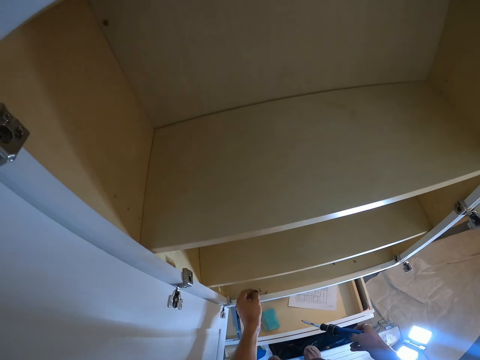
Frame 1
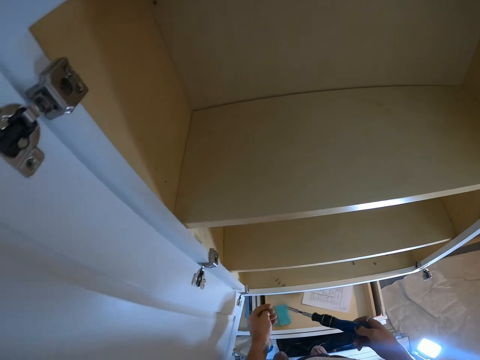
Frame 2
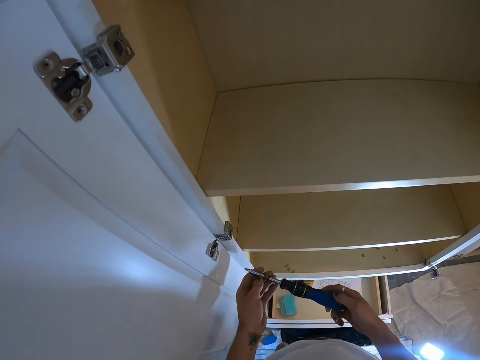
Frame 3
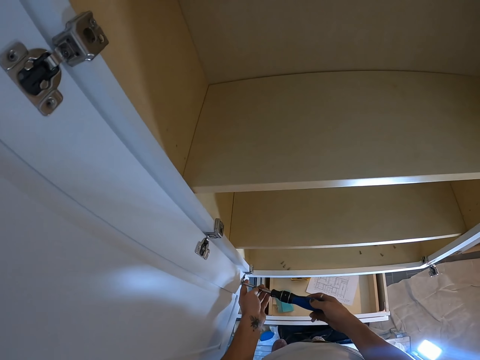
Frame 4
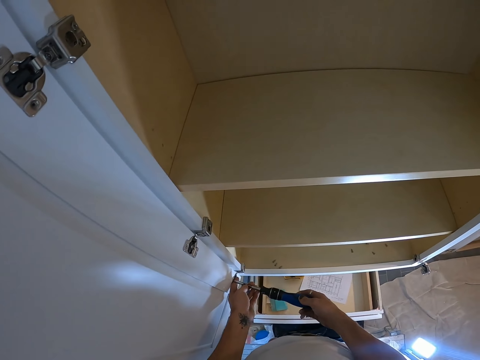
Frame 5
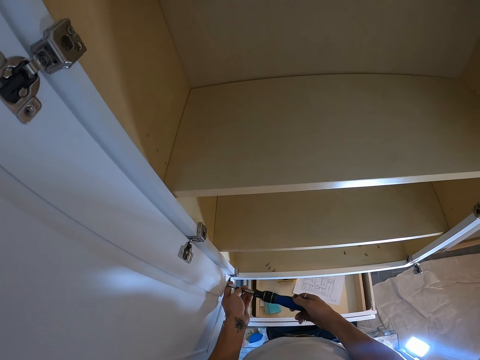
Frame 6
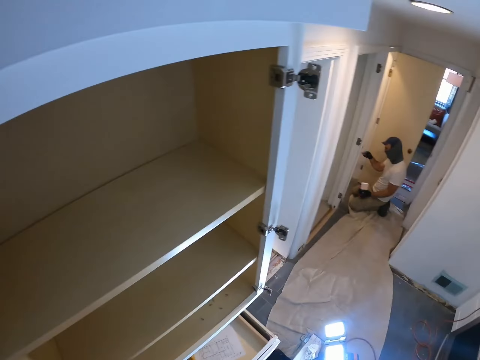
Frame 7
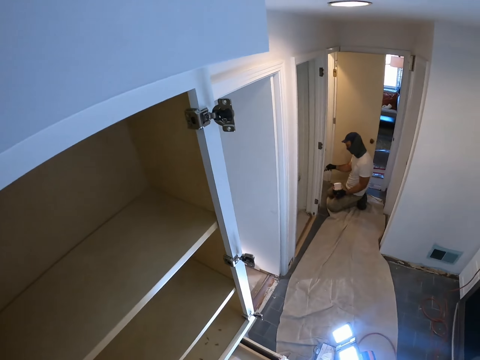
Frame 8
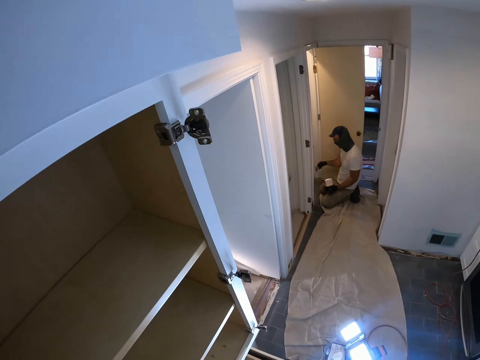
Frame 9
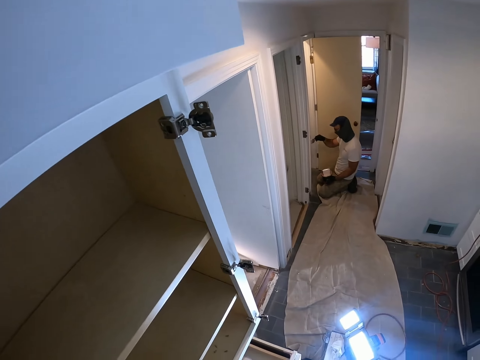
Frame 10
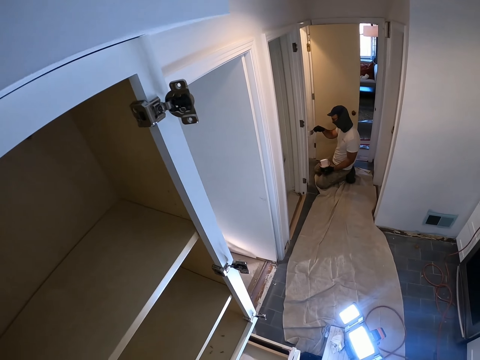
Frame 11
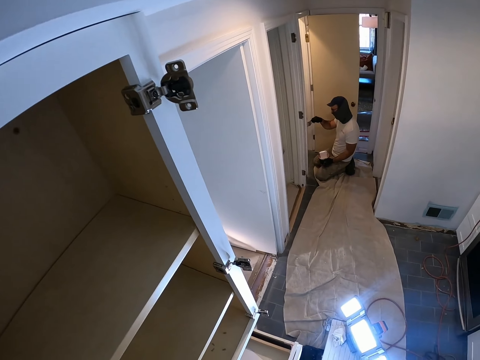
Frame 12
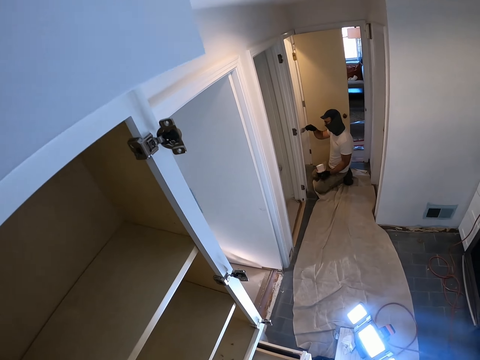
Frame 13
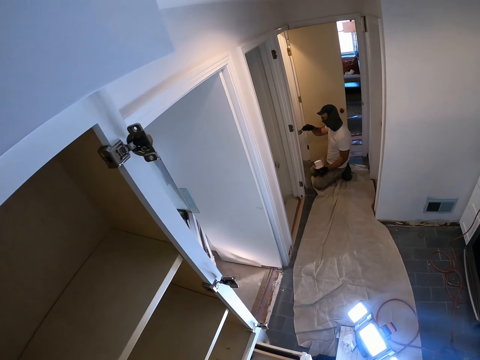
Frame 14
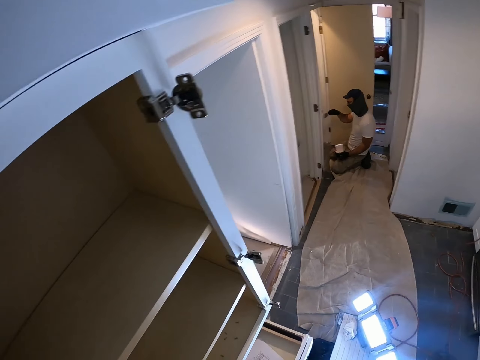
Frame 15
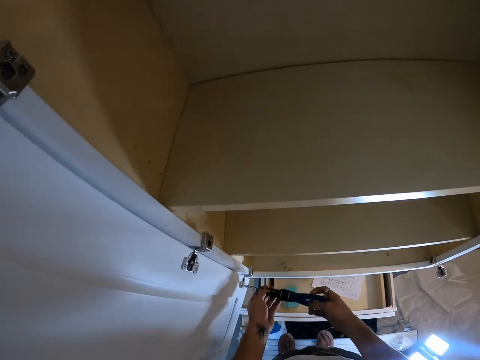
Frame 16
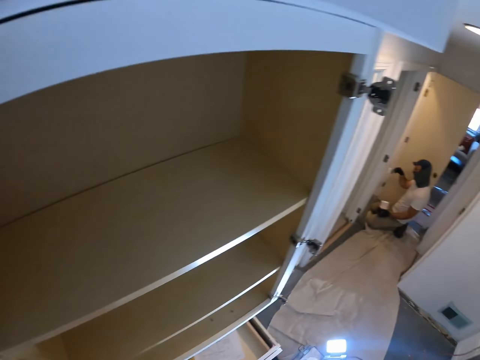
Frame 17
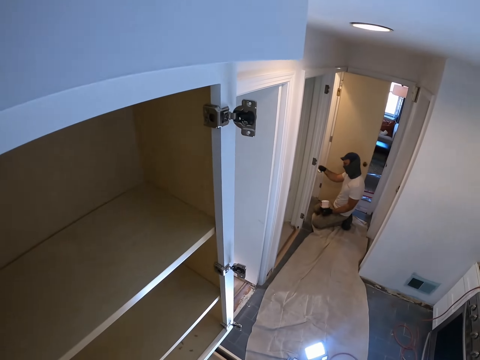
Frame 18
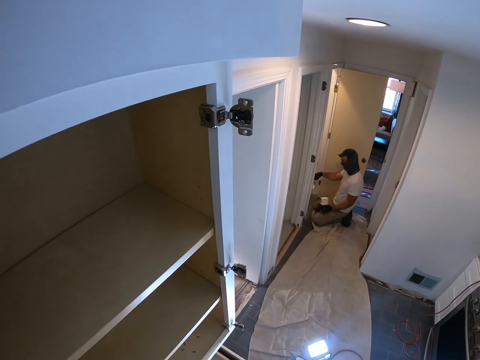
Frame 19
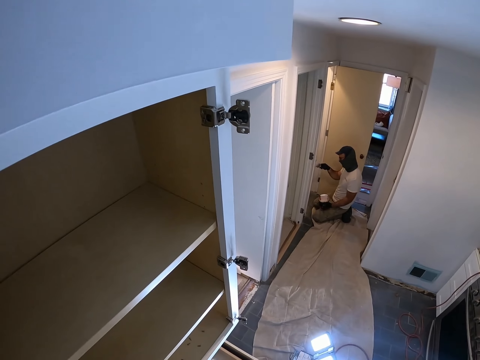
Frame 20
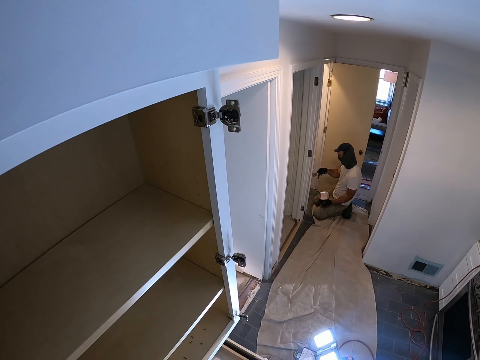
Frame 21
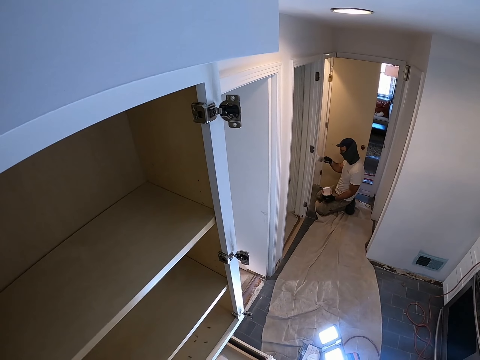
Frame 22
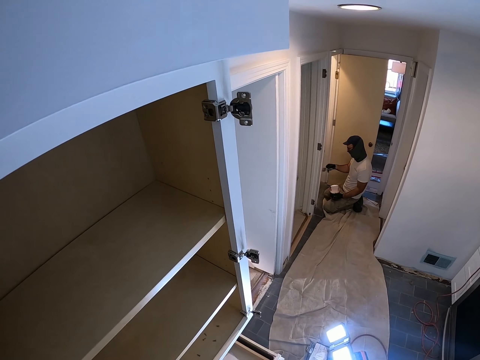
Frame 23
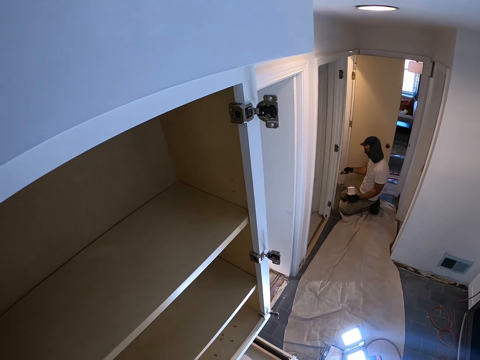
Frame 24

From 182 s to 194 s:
The camera wearer puts the screw in the cabinet. They hold the screwdriver with both hands. They put the screwdriver in a screw. They loosen the screw with the screwdriver. They look around.

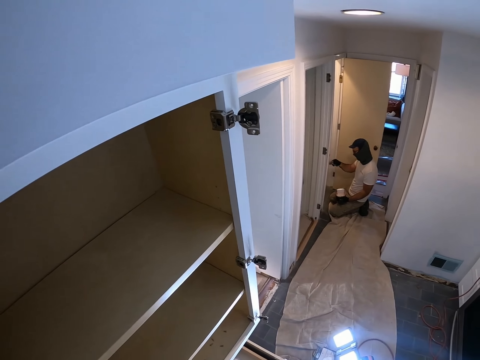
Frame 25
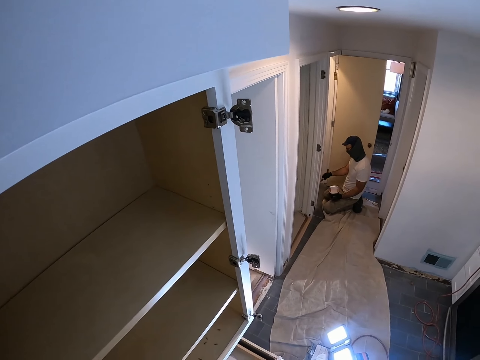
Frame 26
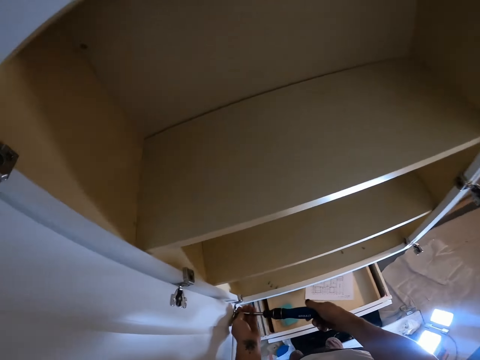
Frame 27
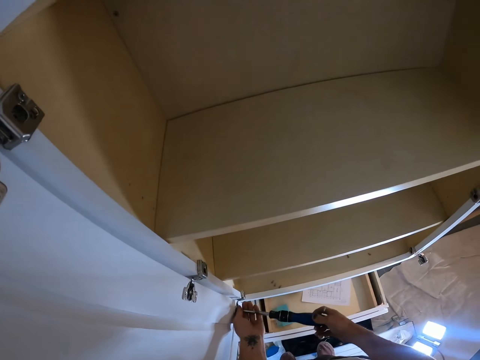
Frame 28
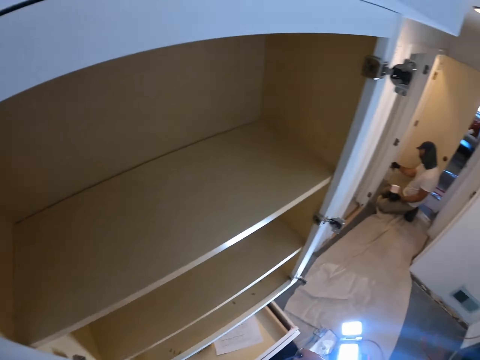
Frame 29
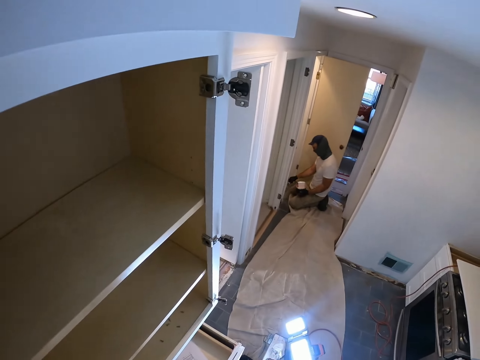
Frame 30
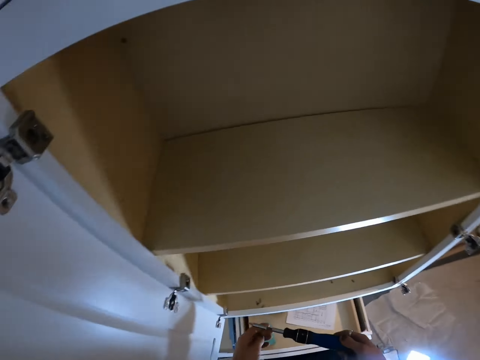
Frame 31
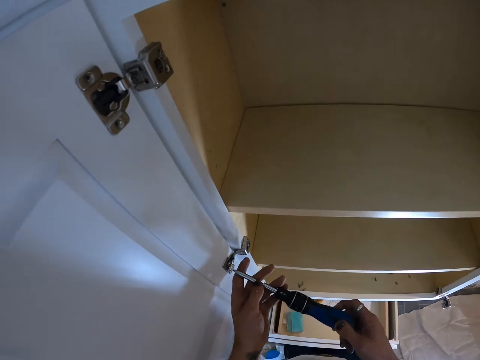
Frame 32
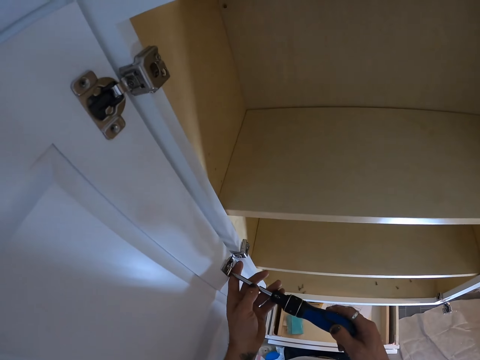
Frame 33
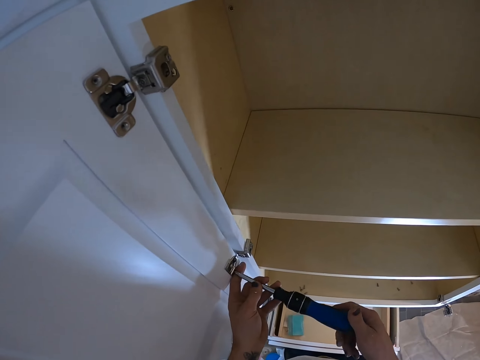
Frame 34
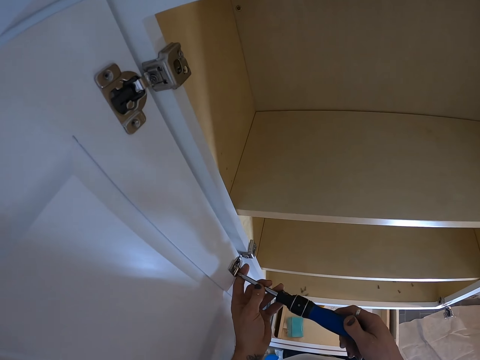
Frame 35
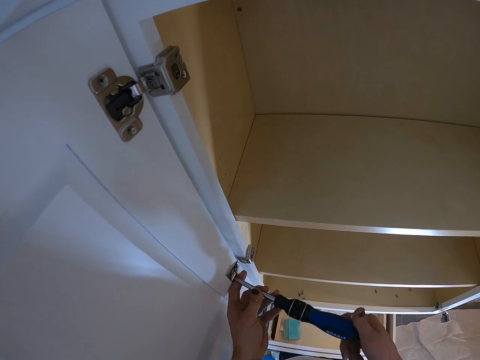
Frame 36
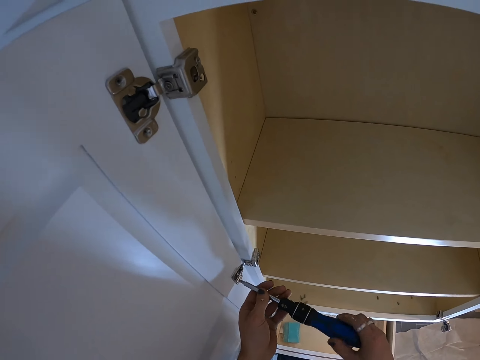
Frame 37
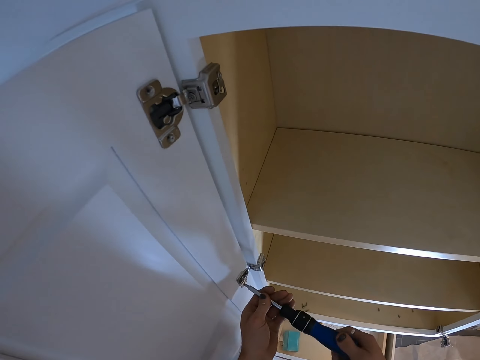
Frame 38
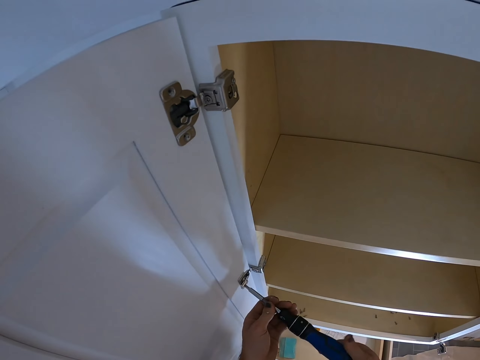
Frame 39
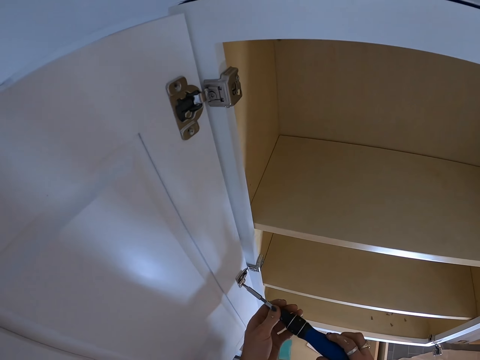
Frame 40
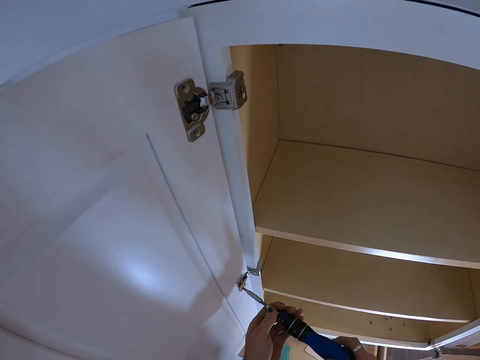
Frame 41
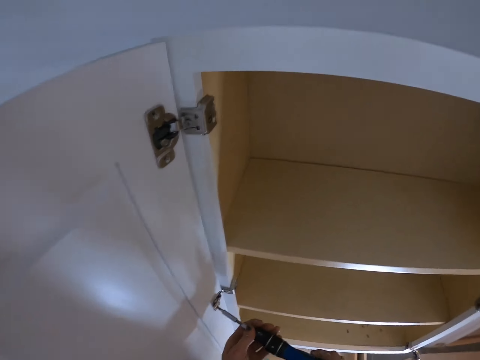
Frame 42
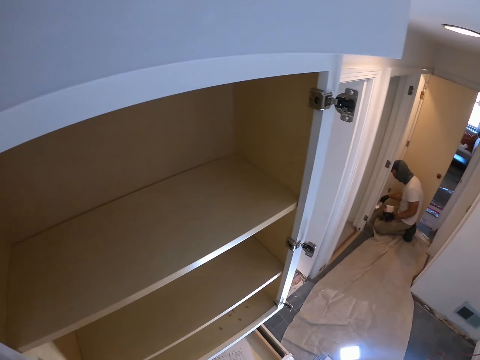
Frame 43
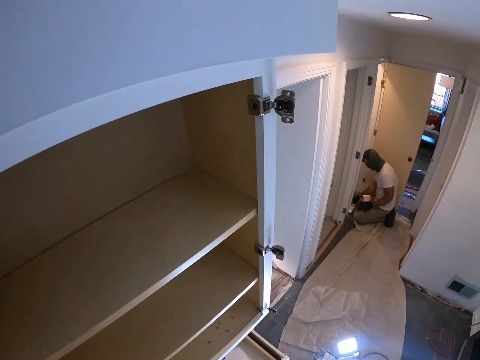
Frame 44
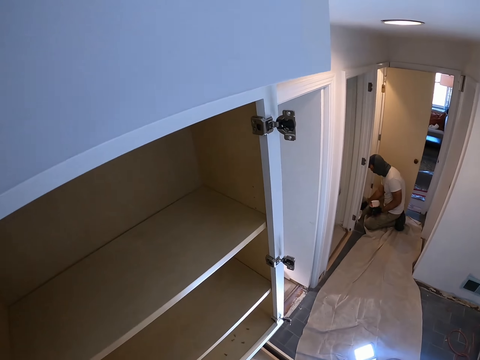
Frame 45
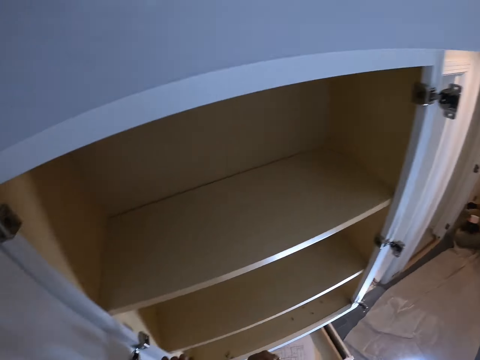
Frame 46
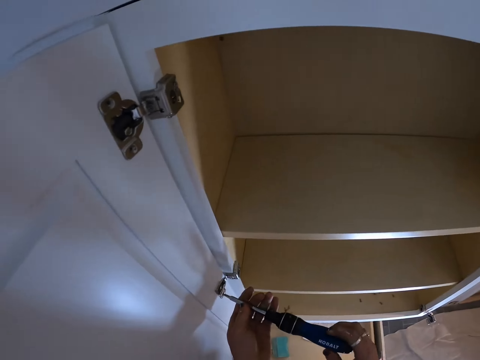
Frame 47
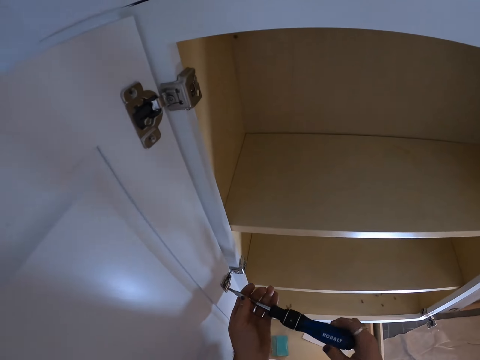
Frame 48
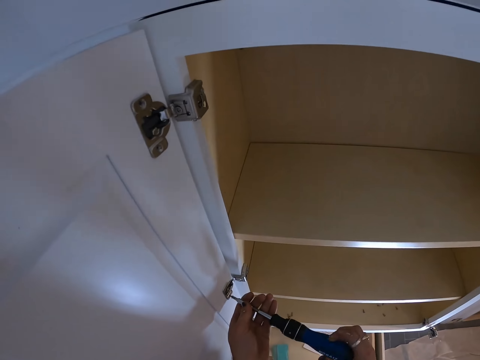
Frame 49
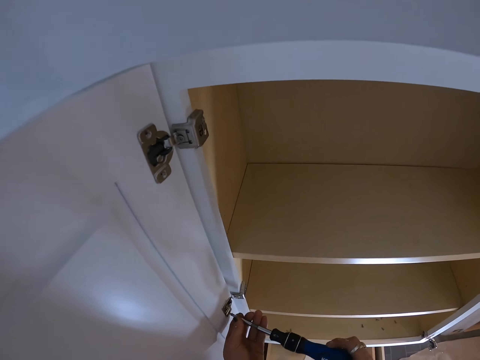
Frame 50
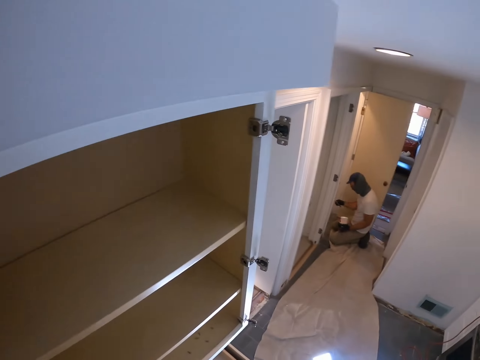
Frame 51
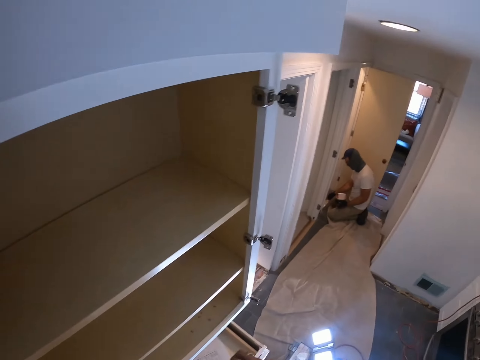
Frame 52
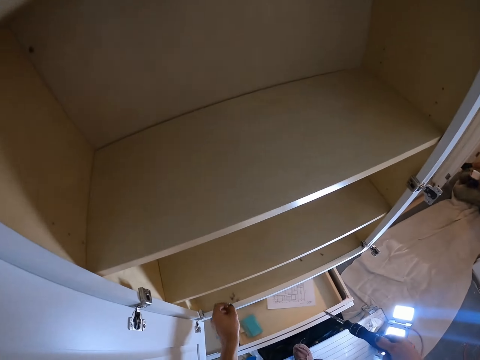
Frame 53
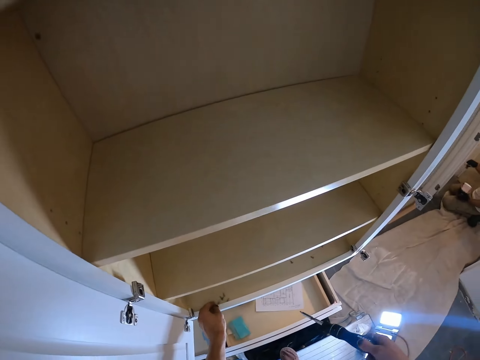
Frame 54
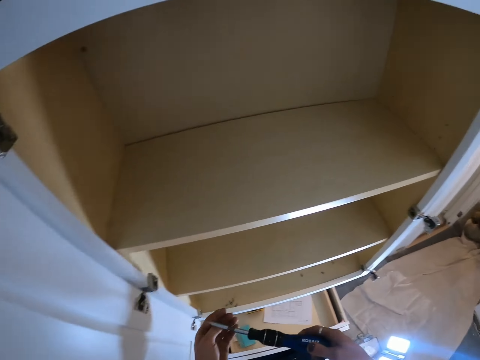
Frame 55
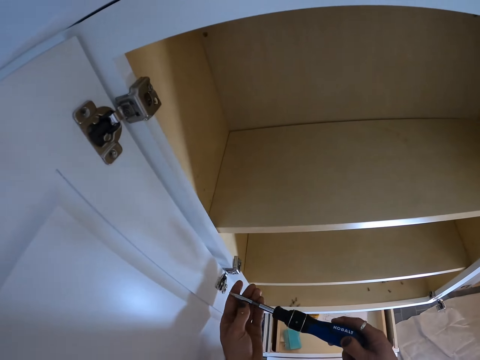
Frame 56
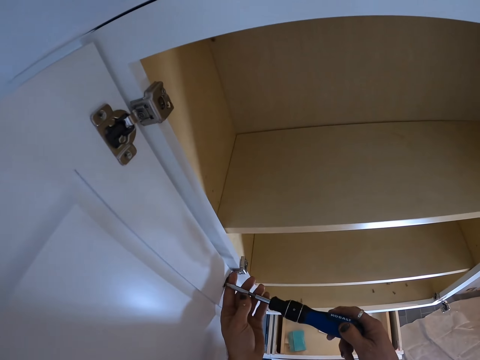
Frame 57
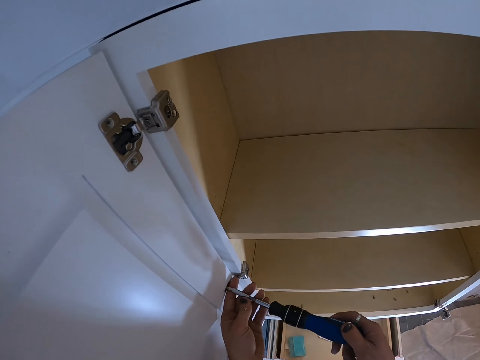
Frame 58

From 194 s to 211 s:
The camera wearer picks up the screw. They look around. They hold the screwdriver with both hands. They put the screwdriver in the screw. They loosen the screw with the screwdriver. They look around. They put the screw in the cabinet. They hold the screwdriver with both hands. They put the screwdriver in the screw.
